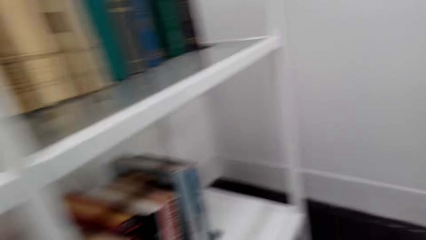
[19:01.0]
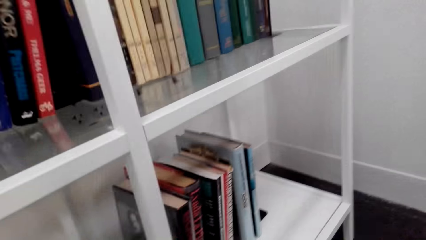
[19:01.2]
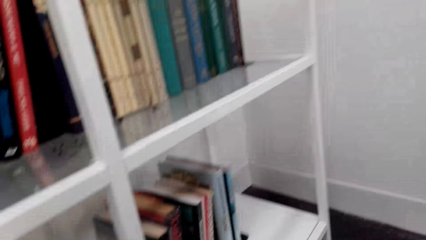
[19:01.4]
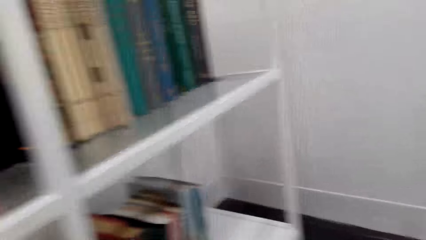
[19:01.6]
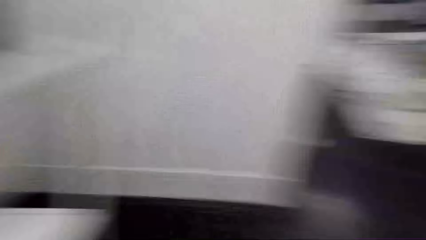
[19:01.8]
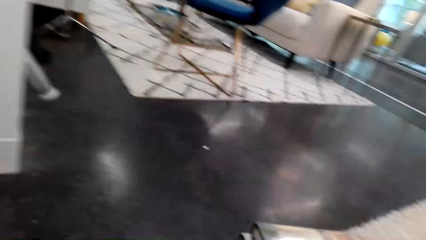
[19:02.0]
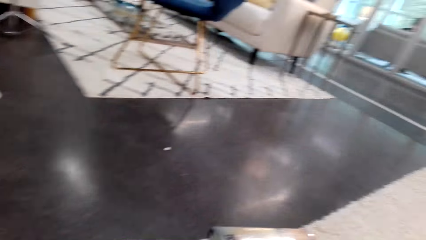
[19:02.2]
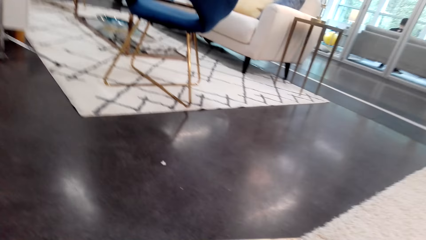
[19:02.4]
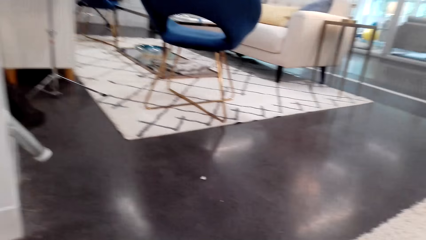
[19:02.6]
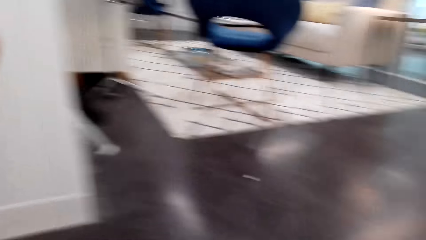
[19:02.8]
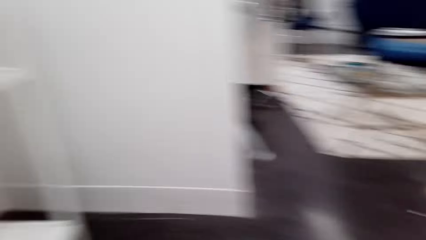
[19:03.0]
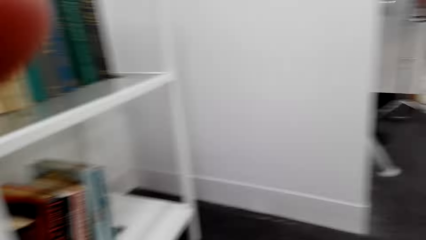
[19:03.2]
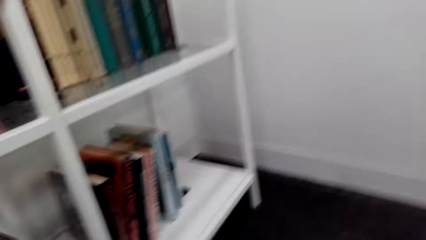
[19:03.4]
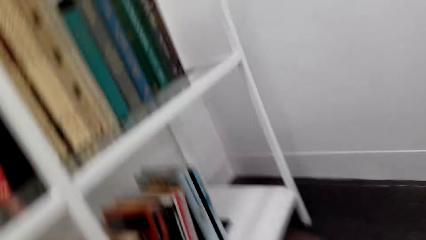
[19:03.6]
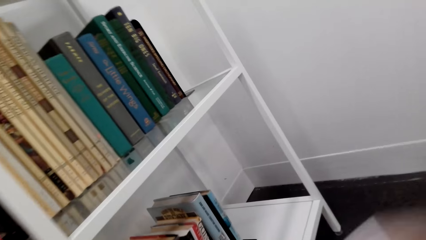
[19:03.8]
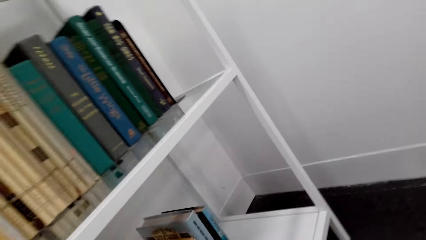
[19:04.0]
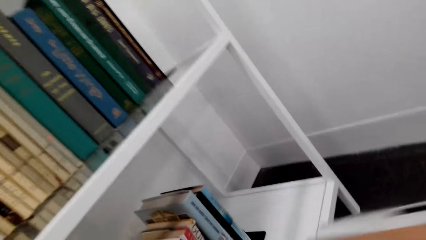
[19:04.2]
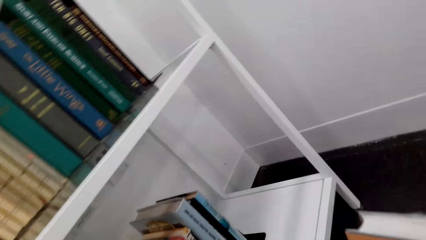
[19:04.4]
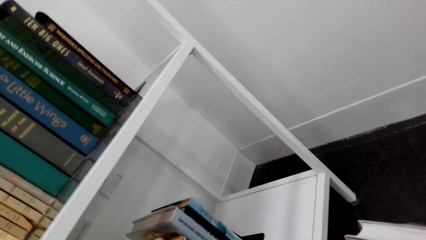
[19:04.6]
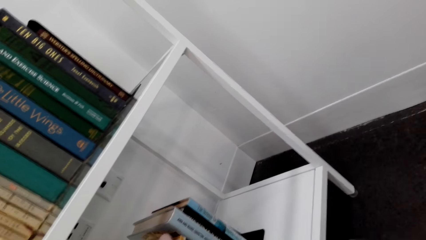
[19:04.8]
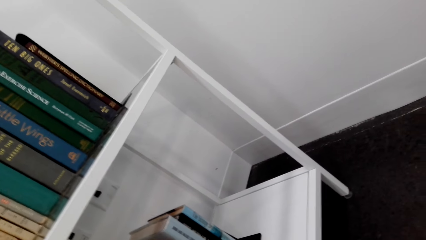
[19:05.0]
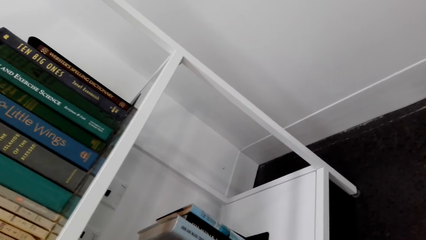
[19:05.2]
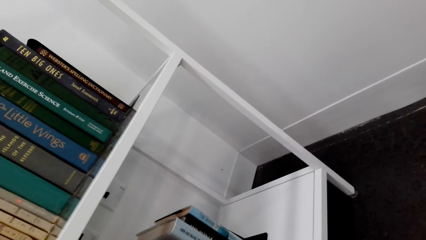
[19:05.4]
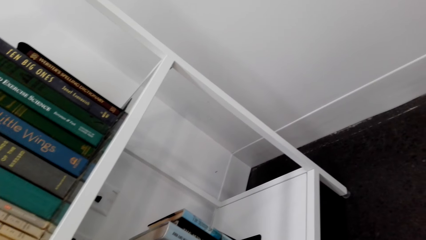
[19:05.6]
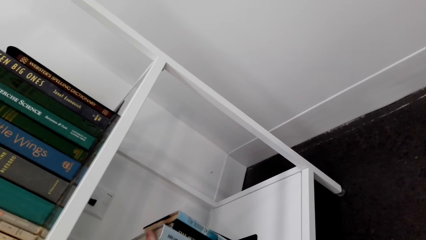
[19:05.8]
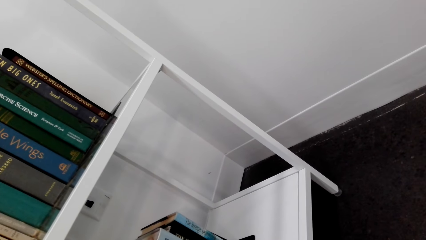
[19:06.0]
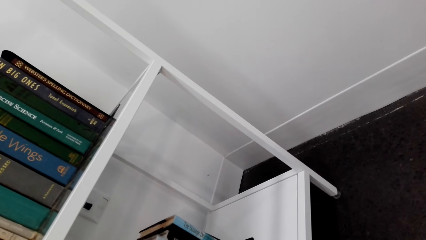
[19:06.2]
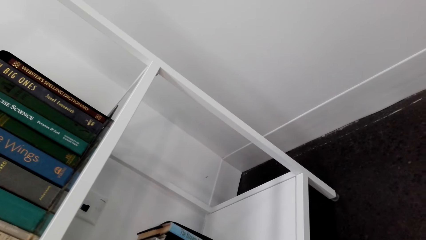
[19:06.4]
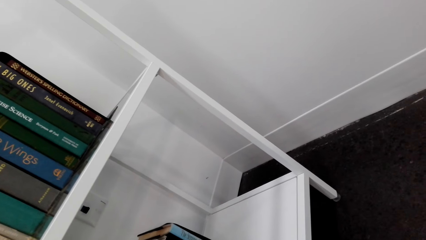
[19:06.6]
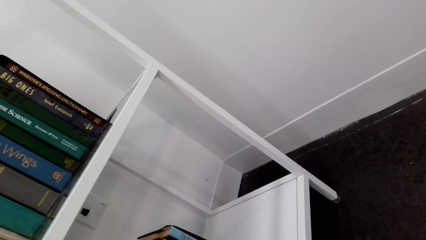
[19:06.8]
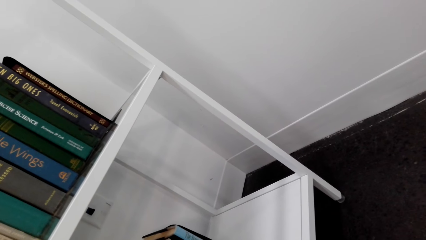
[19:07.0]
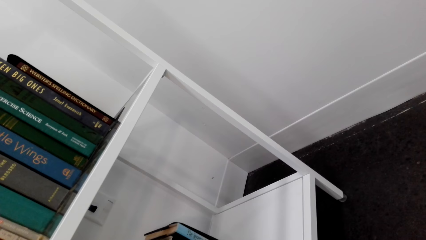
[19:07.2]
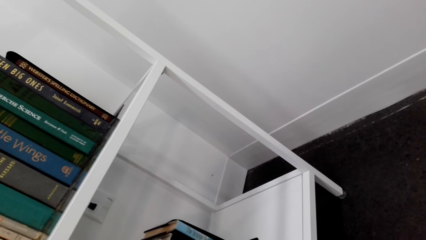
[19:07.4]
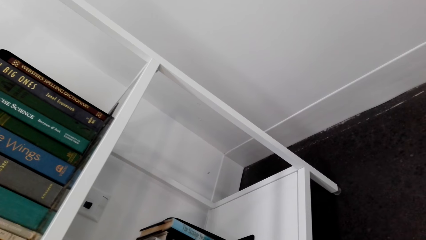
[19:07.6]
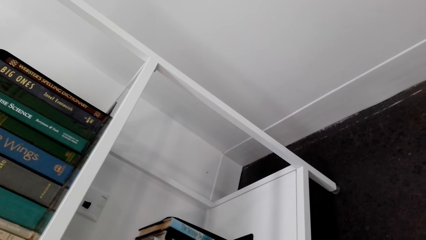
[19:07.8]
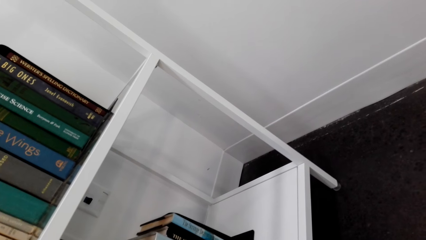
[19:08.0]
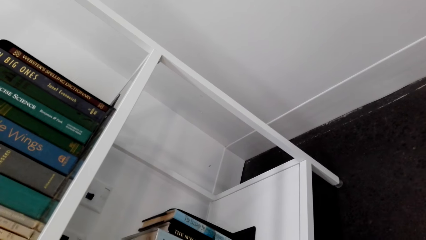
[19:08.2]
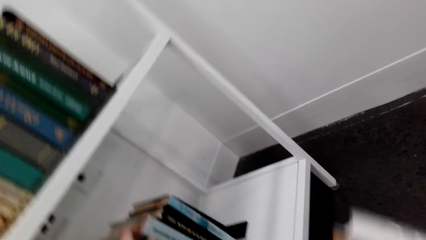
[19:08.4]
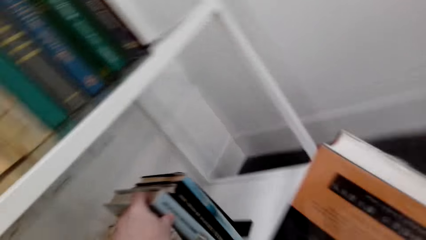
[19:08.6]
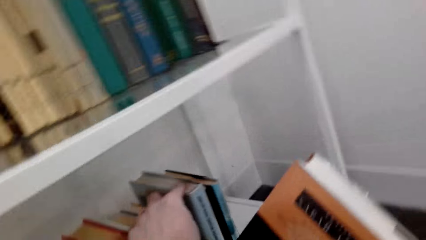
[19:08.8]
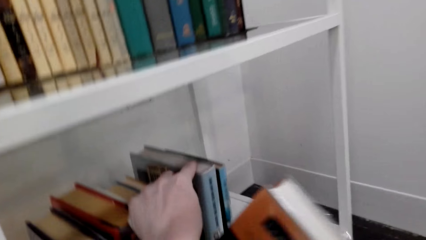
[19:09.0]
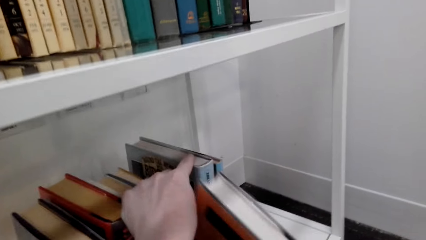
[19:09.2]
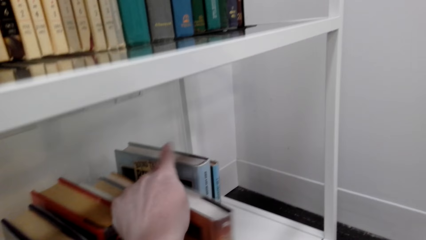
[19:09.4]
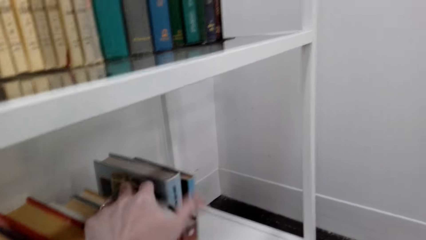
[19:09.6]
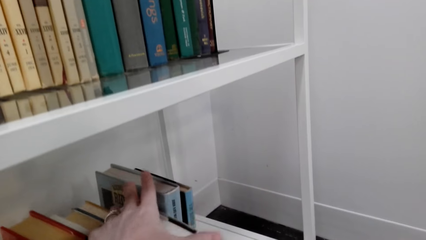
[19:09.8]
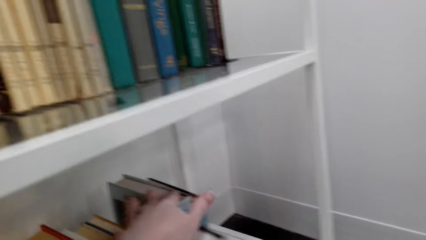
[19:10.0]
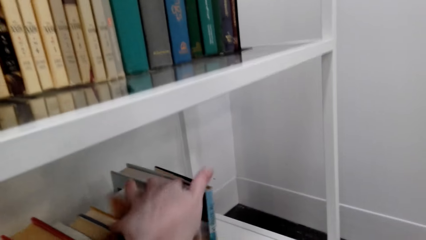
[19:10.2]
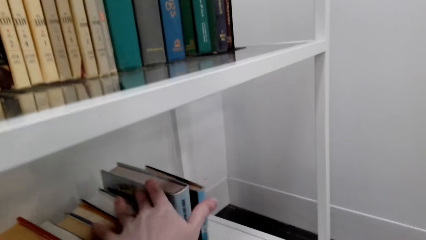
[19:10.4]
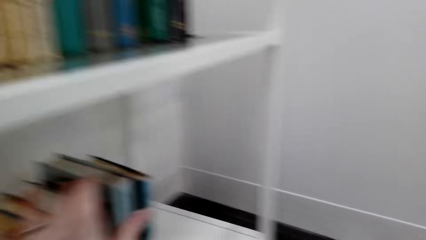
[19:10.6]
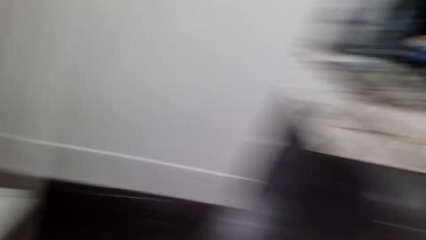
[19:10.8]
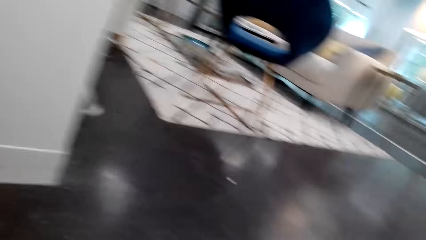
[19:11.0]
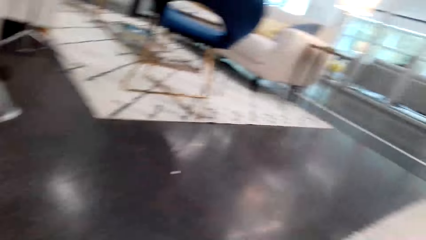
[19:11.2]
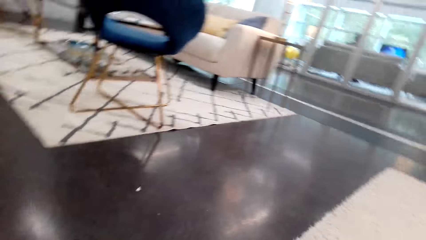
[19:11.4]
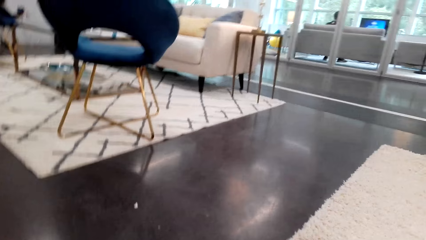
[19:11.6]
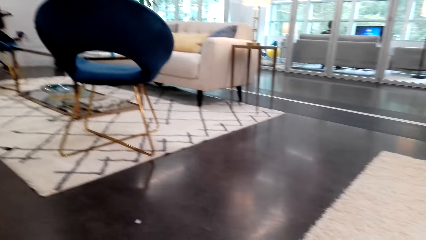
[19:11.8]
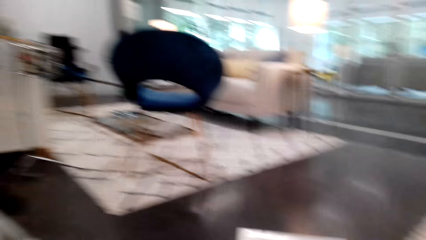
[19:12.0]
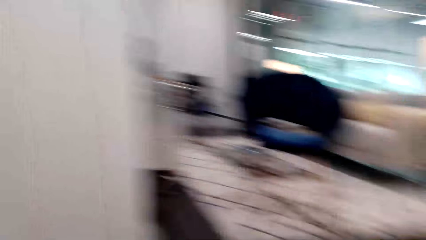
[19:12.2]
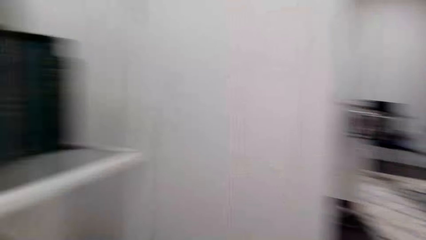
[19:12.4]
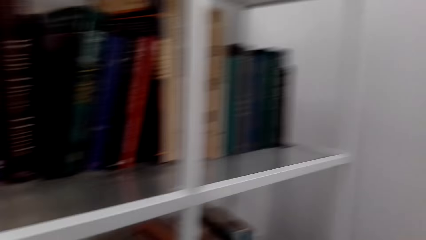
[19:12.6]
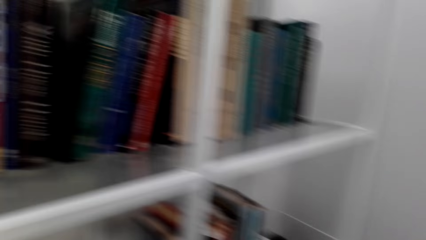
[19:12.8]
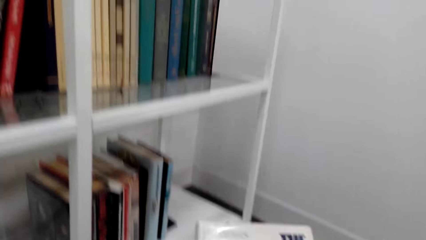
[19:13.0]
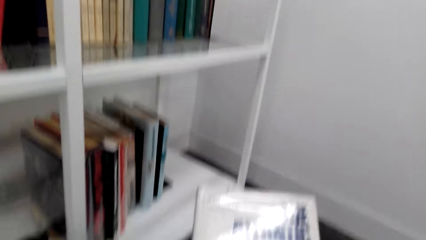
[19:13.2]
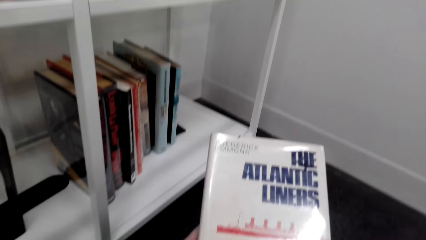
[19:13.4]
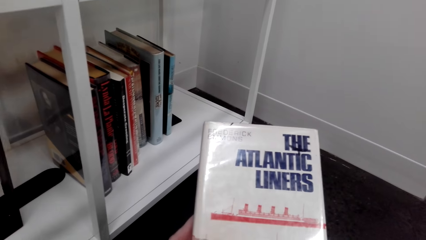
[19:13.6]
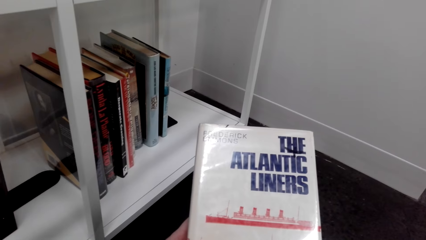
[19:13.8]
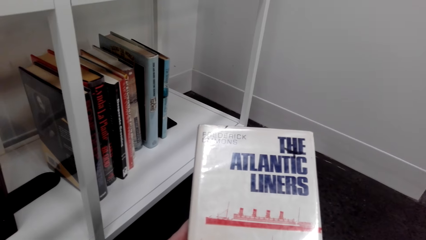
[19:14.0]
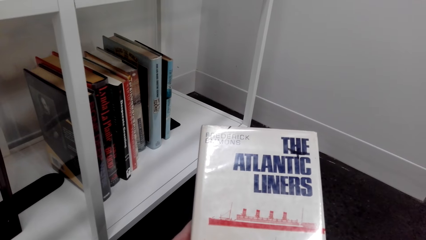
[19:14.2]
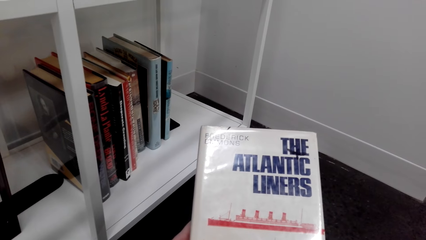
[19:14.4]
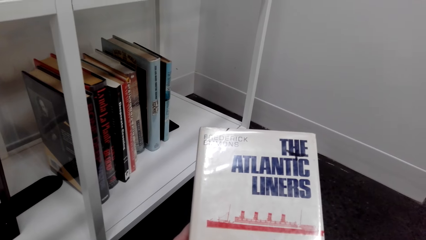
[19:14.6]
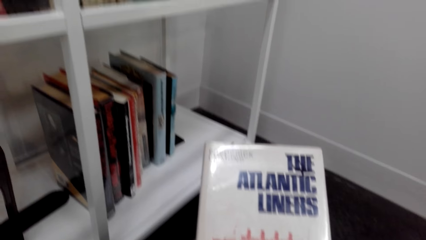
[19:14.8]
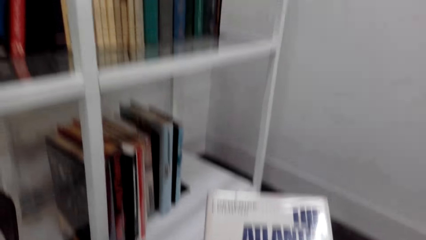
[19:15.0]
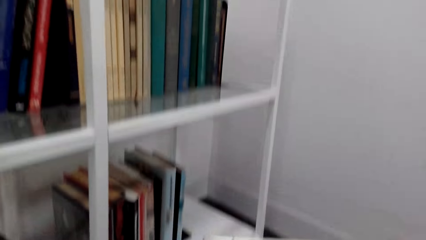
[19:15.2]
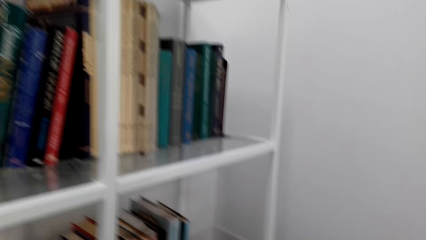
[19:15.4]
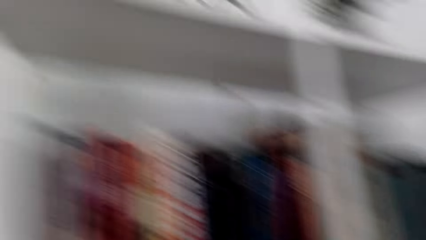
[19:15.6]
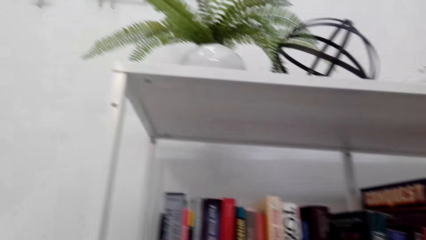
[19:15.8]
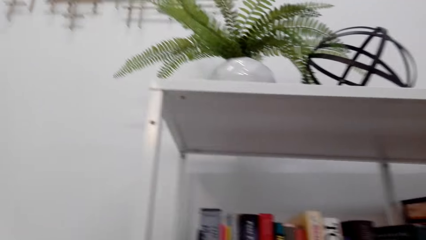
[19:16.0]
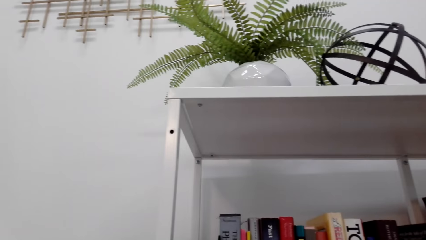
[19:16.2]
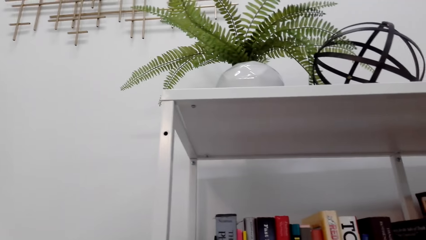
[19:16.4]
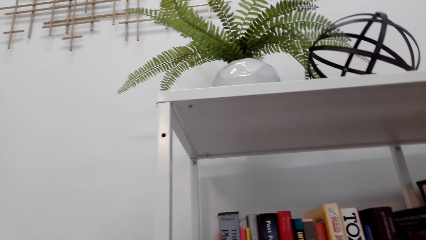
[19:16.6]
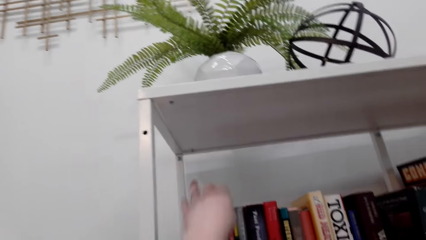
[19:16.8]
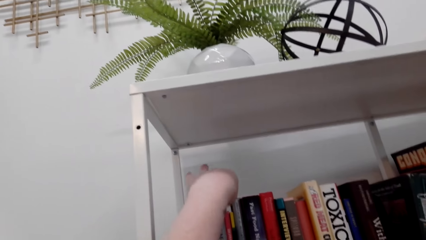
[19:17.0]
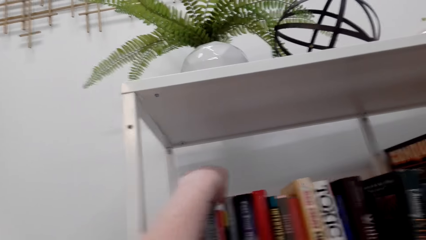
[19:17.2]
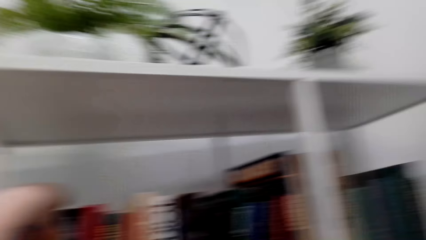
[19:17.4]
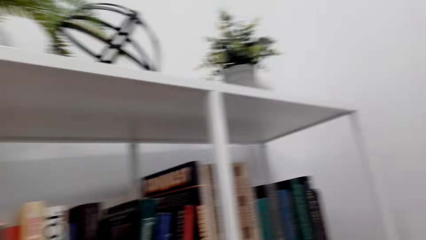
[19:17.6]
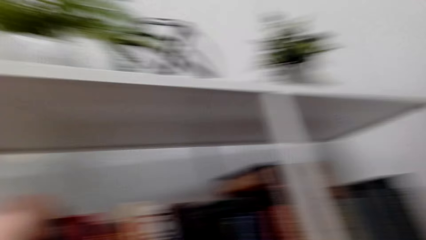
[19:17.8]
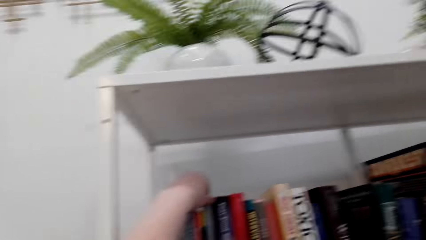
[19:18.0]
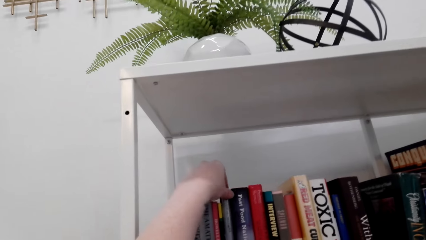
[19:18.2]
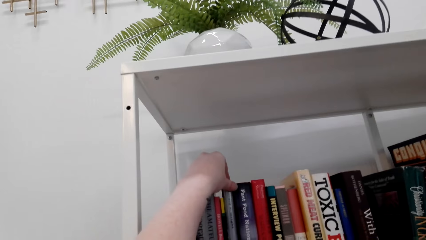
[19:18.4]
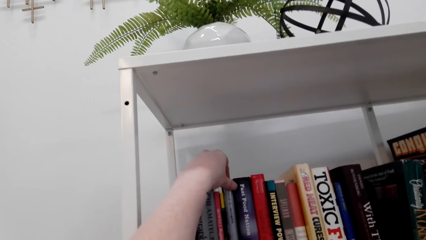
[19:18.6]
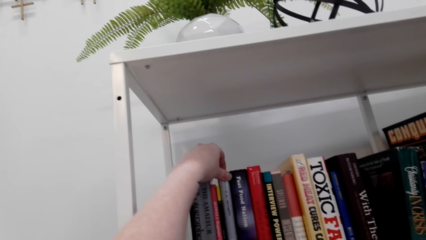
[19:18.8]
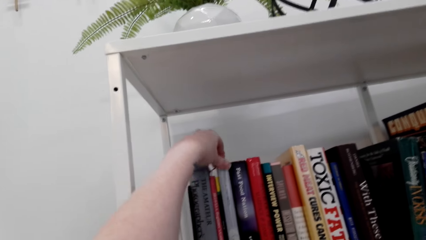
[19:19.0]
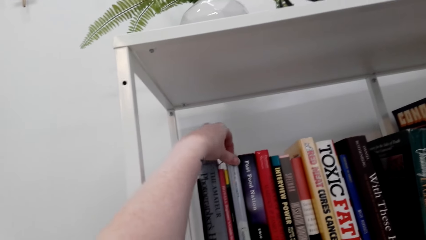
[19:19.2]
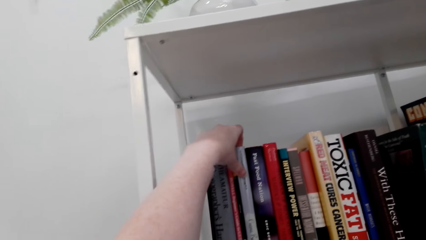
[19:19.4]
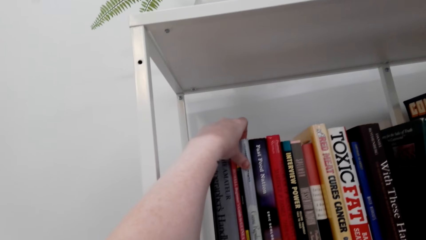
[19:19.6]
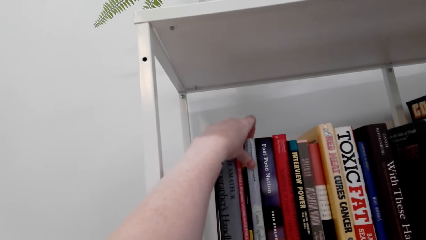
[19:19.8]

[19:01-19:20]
The camera wearer picks books from the floor. They put the books on the bookshelf. They pick the books from the floor. They look at the book cover. They make room on the bookshelf.
